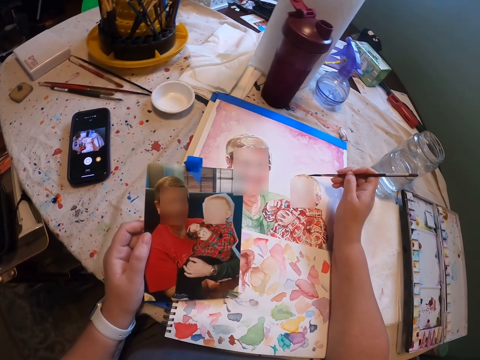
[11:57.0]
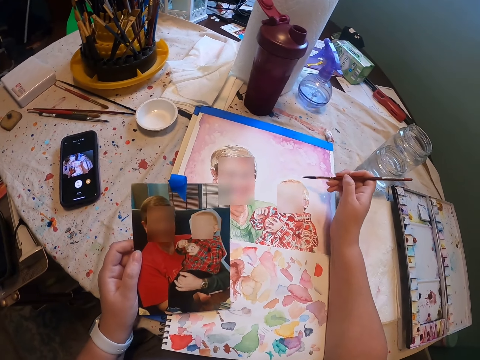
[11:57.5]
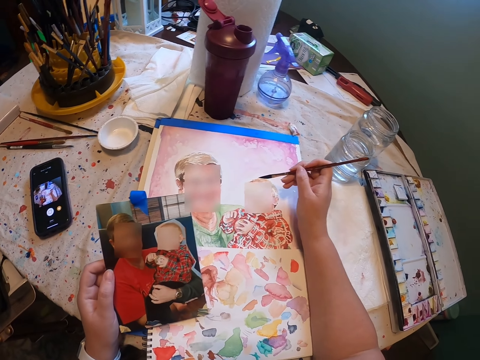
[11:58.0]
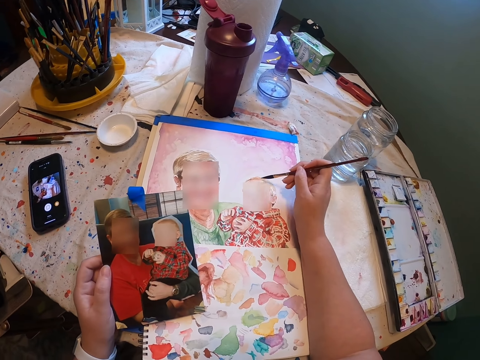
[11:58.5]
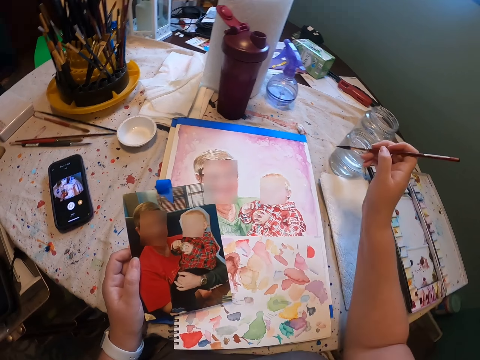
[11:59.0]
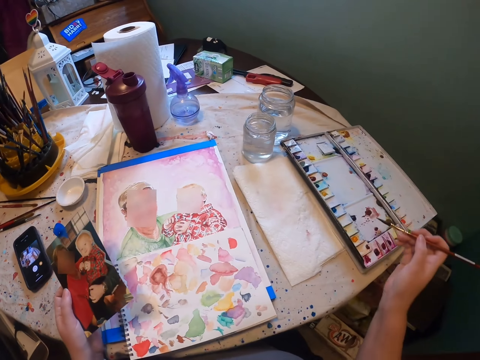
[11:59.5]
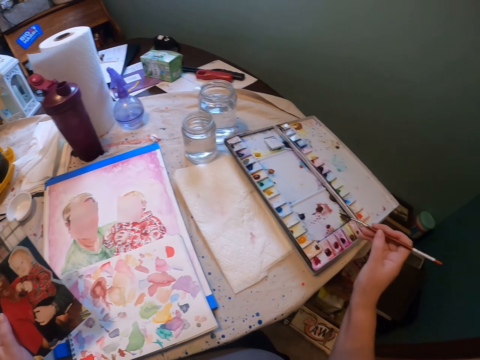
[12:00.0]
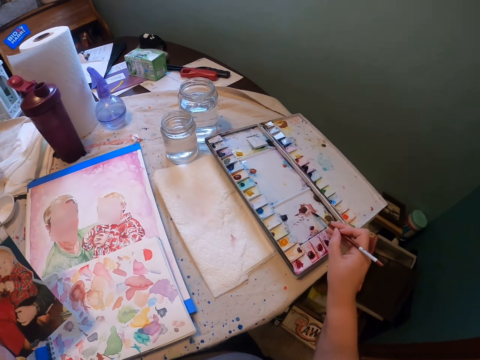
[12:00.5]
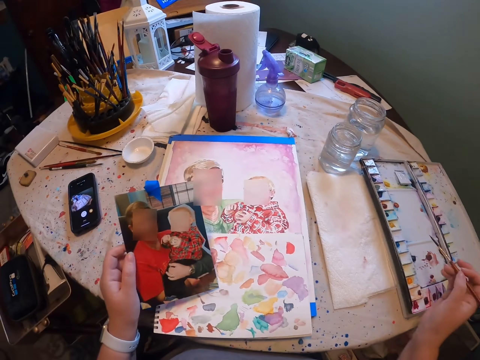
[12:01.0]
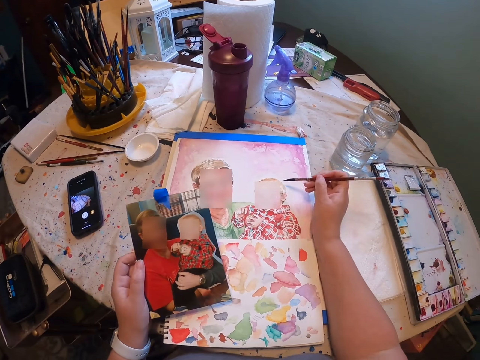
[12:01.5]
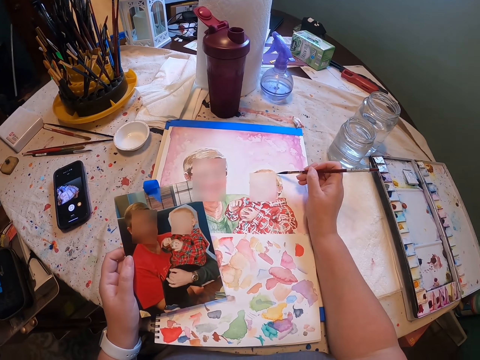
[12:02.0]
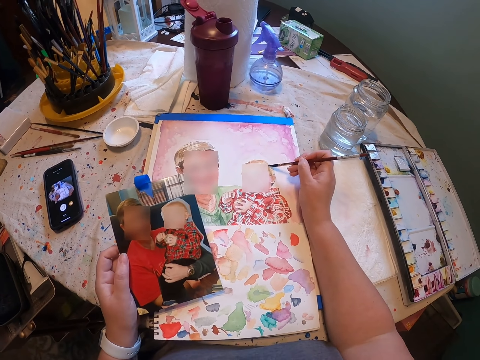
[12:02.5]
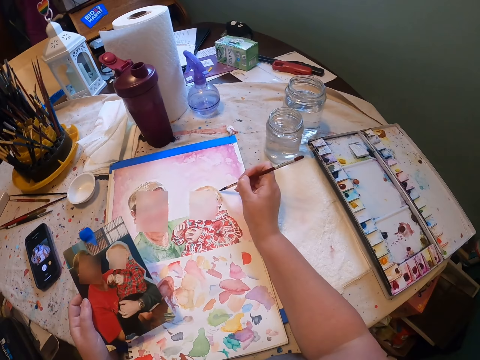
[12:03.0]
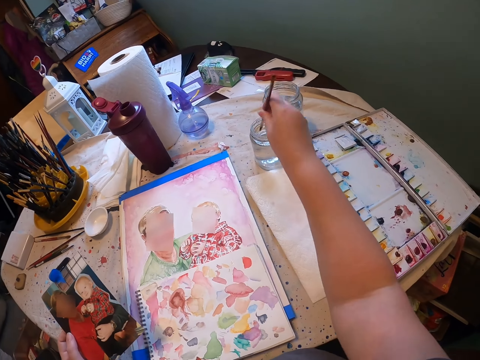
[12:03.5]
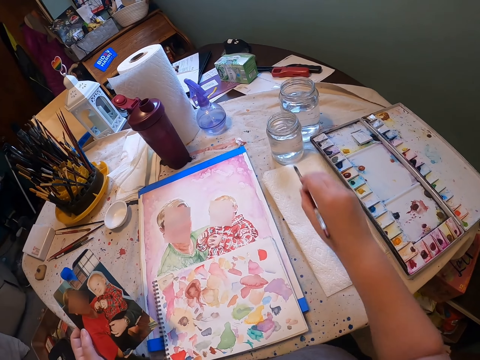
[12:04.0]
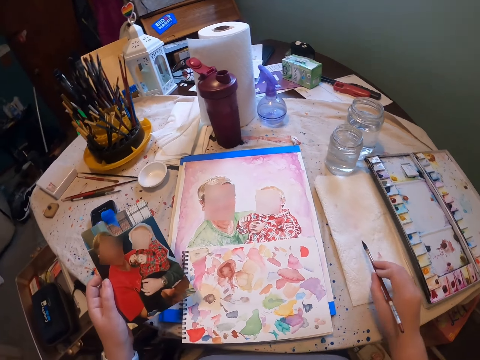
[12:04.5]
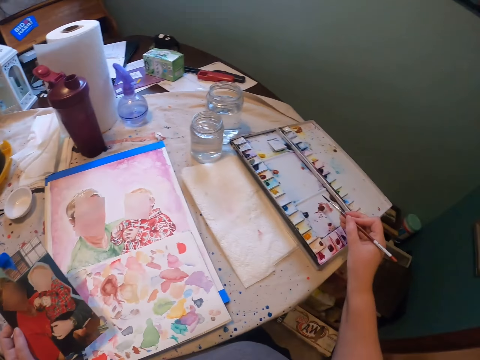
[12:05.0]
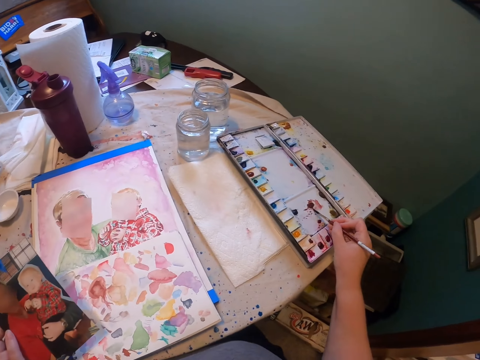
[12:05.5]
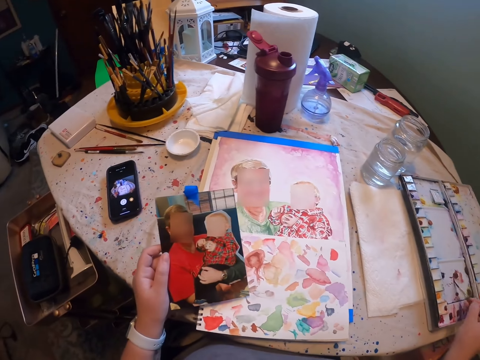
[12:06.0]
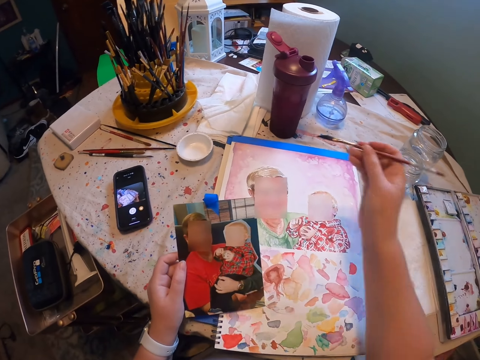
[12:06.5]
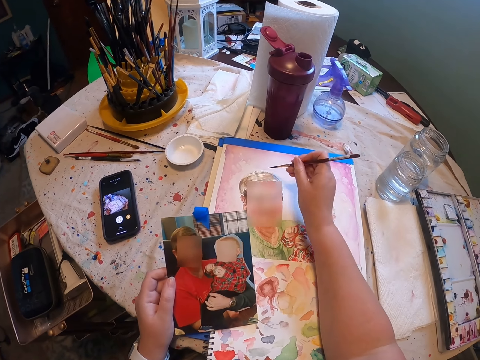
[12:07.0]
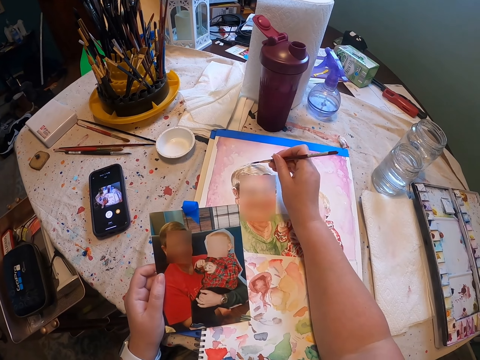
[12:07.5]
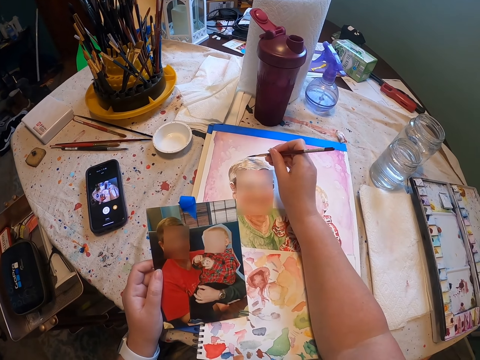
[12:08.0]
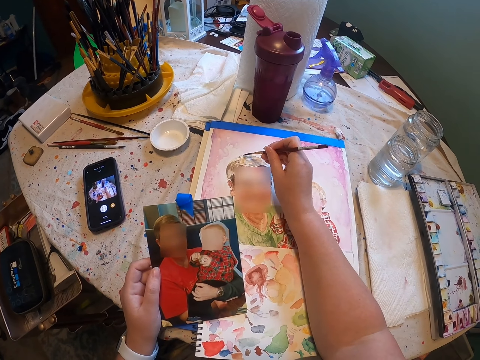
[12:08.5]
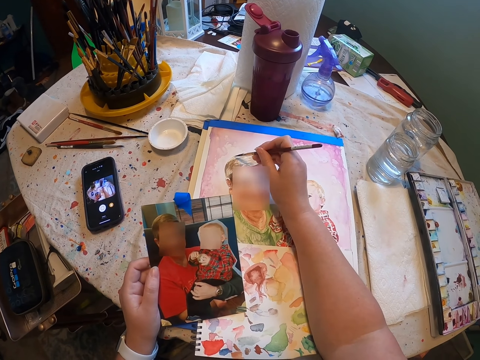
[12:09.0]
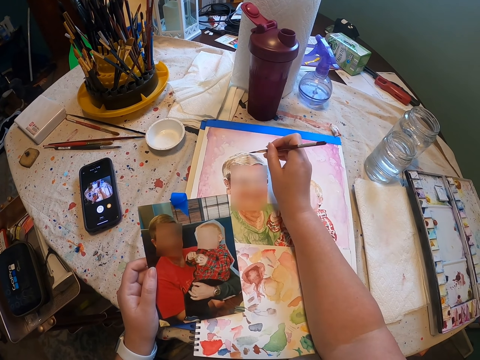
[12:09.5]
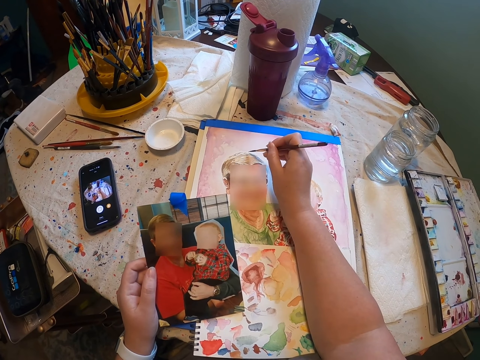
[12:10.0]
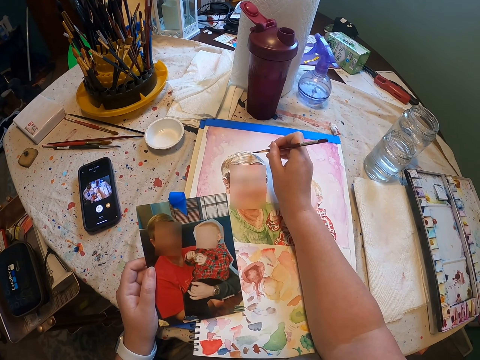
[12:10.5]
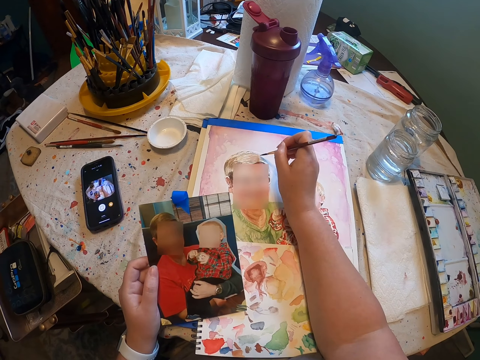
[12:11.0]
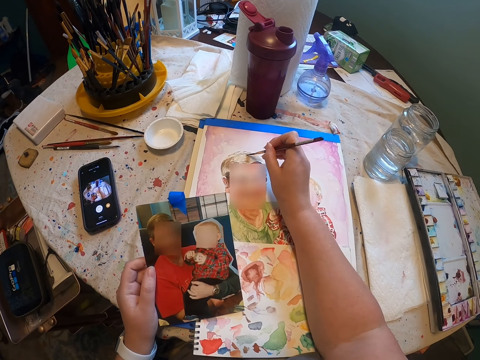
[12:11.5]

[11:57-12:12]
The camera wearer moves his hand. He dips the paint brush in paint. He moves his hand and paints. He moves his hand. He dips the paint brush in water. He removes the brush. He dries the brush on the napkin. He rubs off excess water. He moves his hand. He dips the paint brush in paint. He moves his hand and paints.

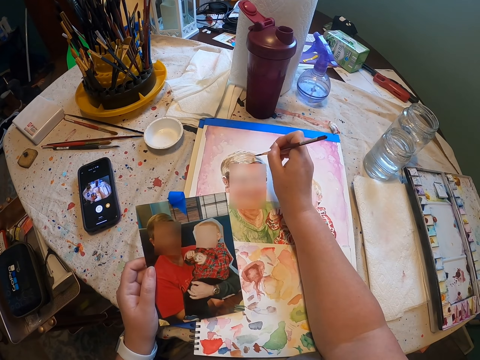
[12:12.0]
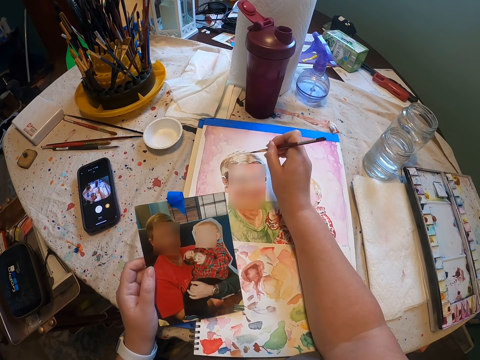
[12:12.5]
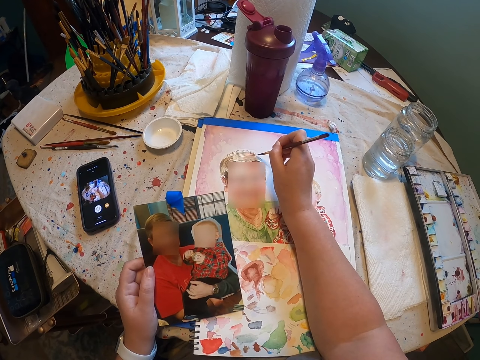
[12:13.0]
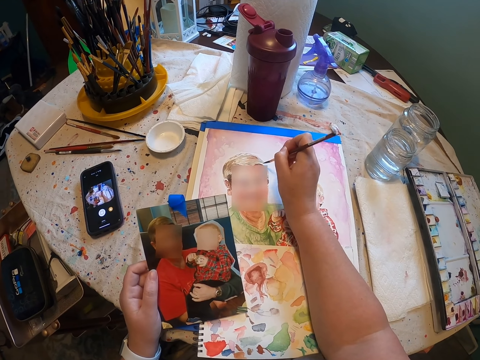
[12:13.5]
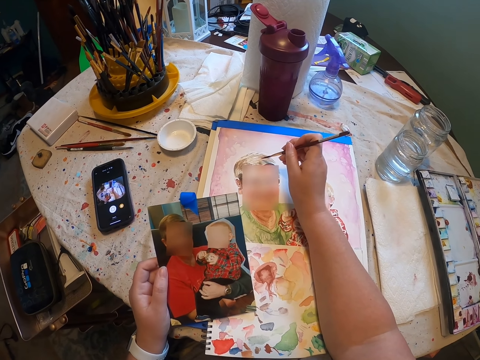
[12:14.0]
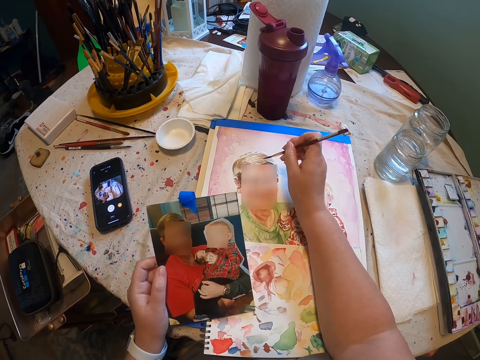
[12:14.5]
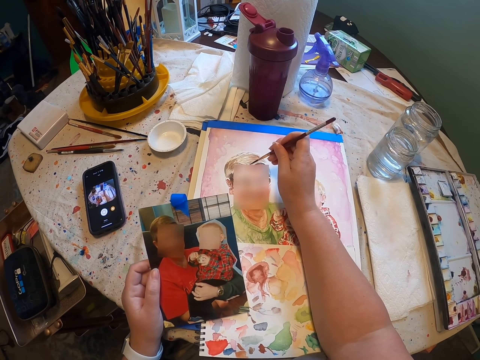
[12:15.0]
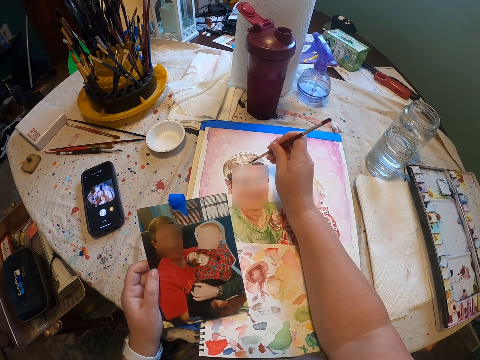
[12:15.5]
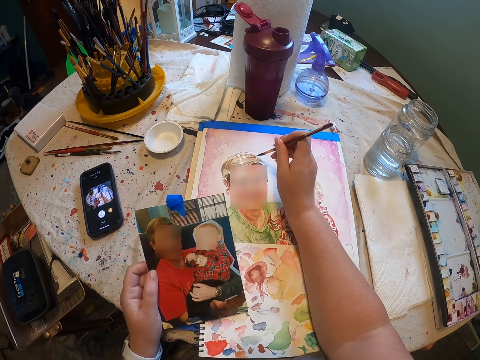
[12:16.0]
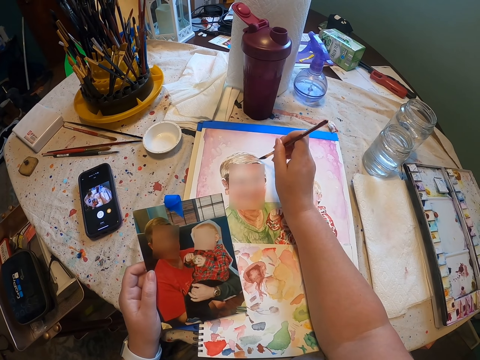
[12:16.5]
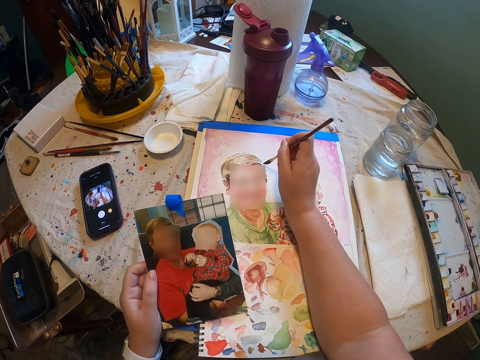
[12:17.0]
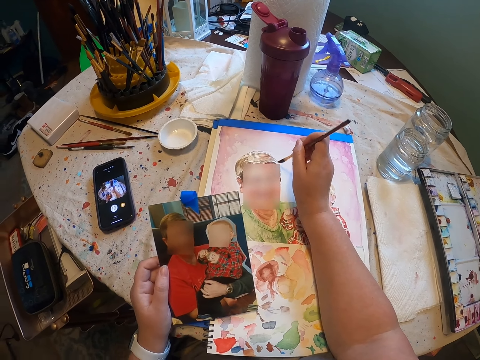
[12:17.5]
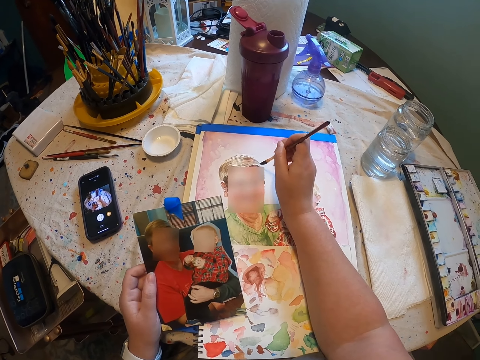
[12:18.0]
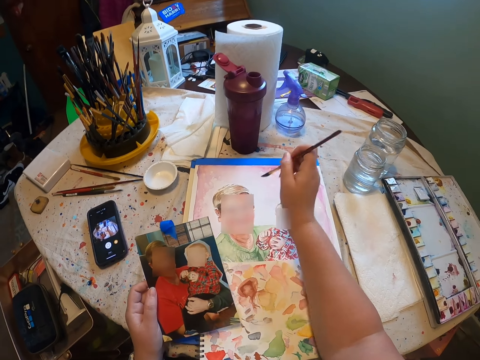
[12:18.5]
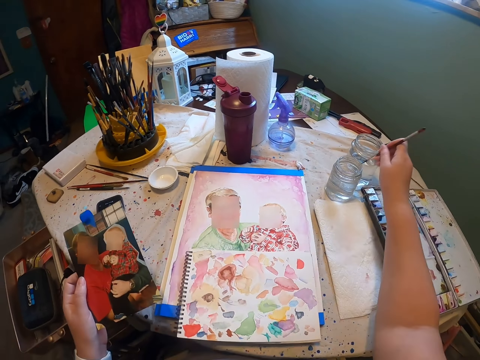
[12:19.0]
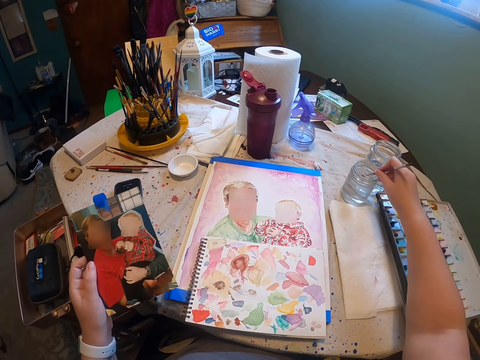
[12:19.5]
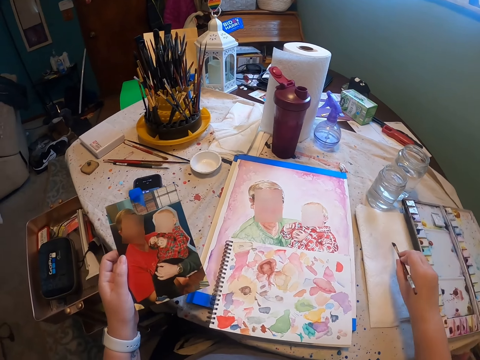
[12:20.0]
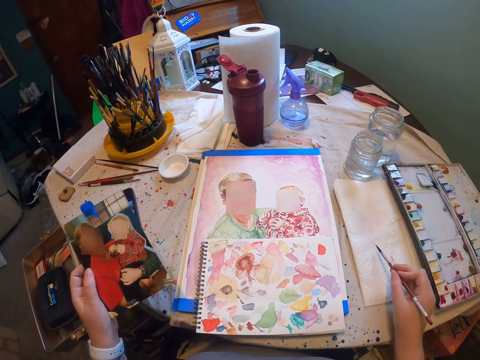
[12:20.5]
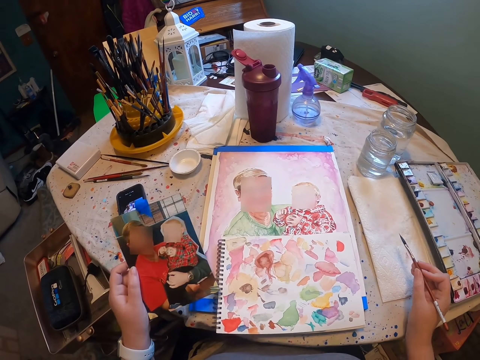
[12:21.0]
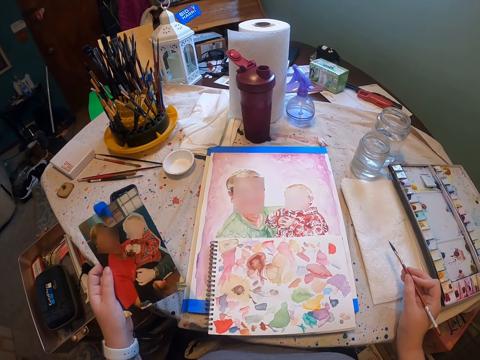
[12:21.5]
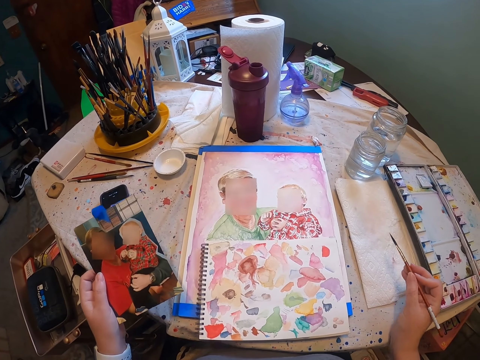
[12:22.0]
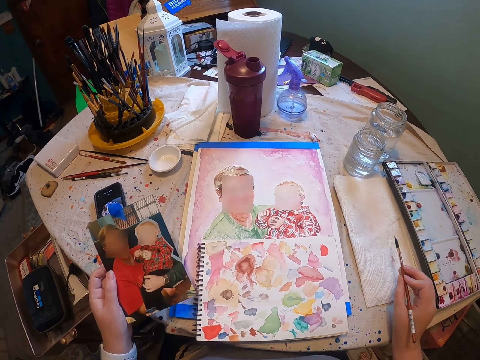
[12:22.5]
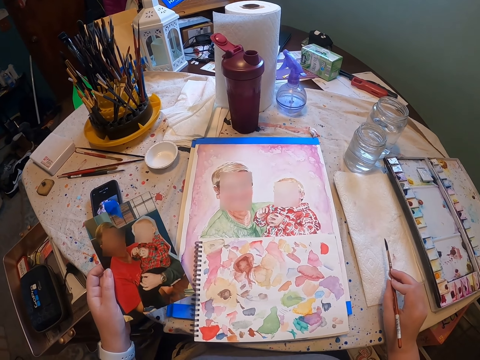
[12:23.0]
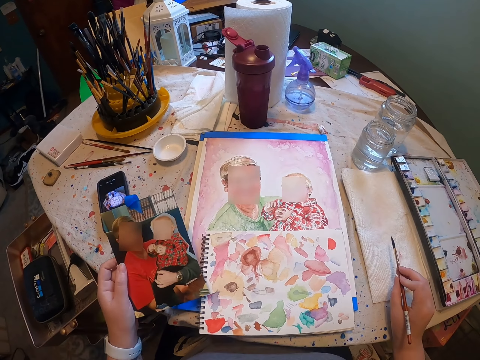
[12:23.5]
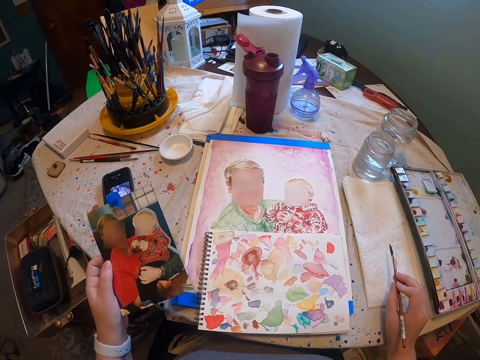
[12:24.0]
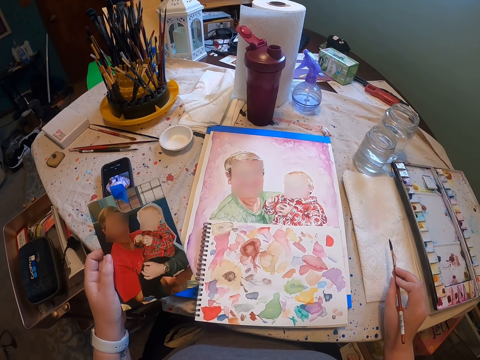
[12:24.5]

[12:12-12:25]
The camera wearer moves his hand. He dips the paint brush in water. He removes the brush. He dries the brush on the napkin. He rubs off excess water.
